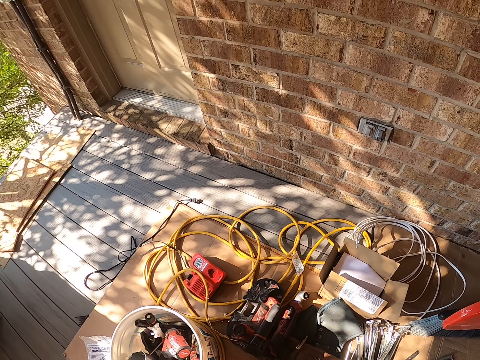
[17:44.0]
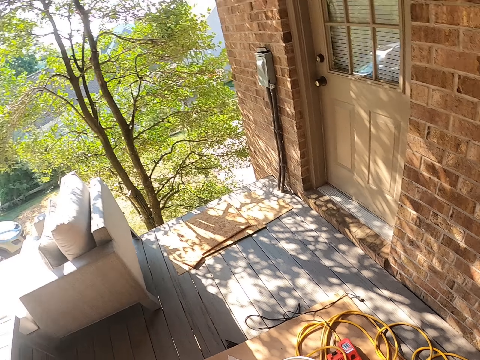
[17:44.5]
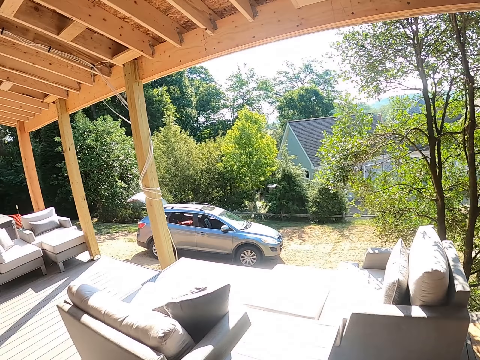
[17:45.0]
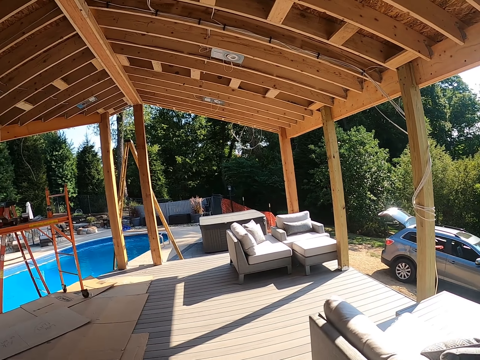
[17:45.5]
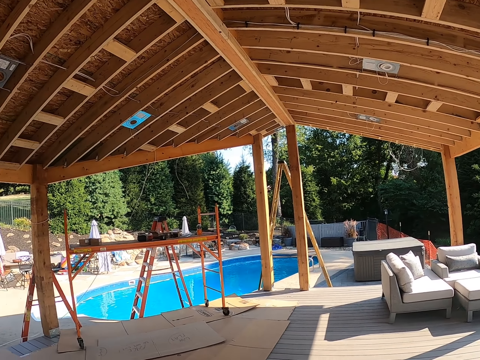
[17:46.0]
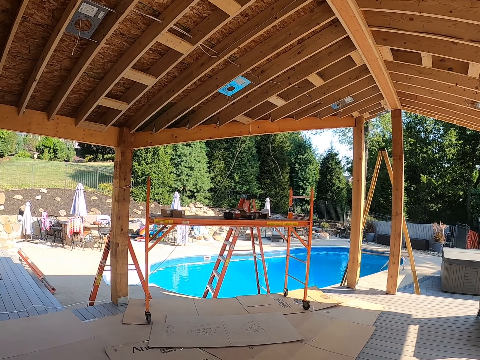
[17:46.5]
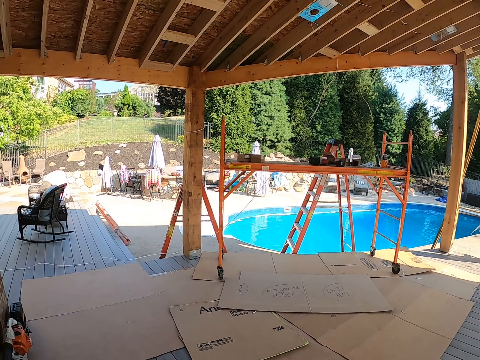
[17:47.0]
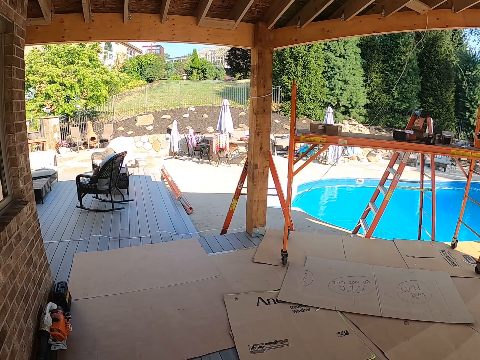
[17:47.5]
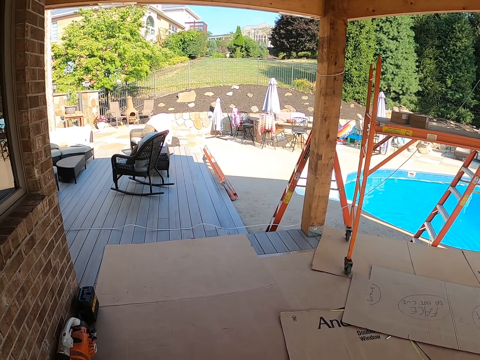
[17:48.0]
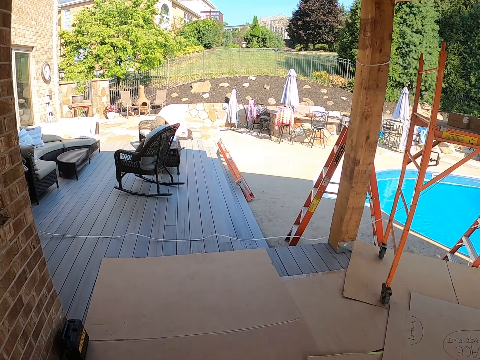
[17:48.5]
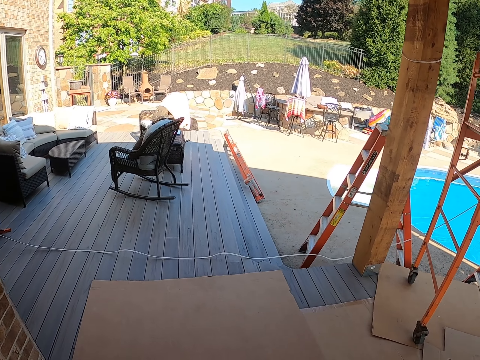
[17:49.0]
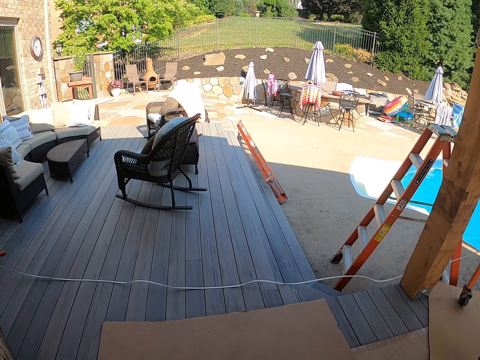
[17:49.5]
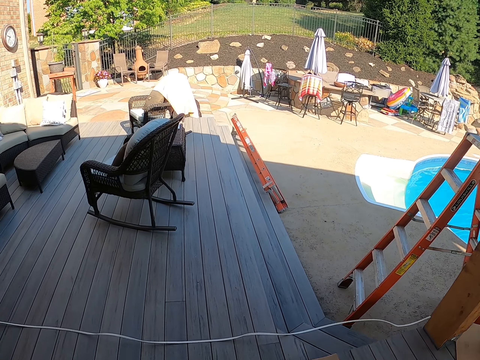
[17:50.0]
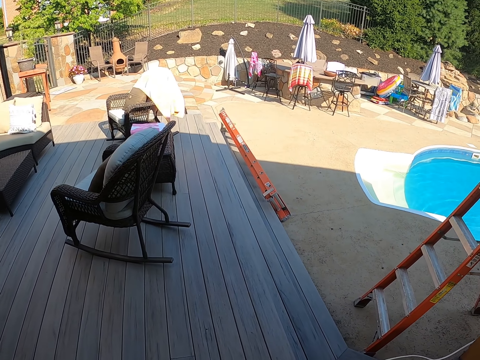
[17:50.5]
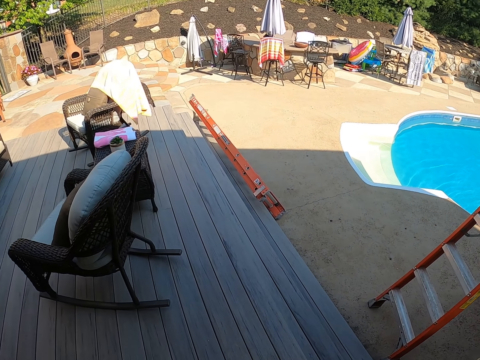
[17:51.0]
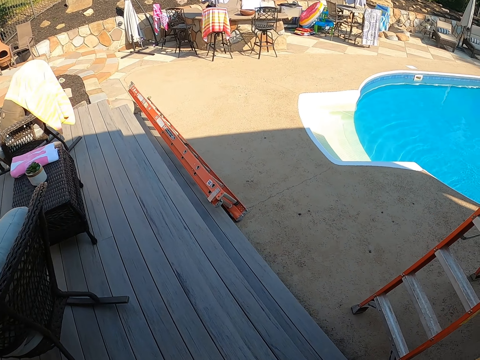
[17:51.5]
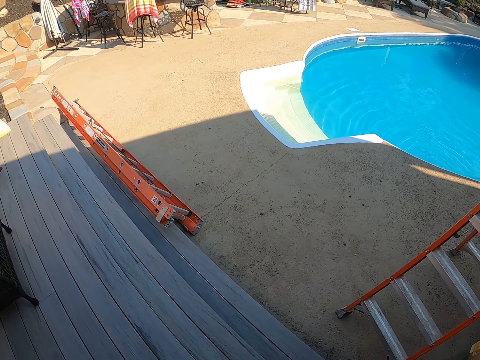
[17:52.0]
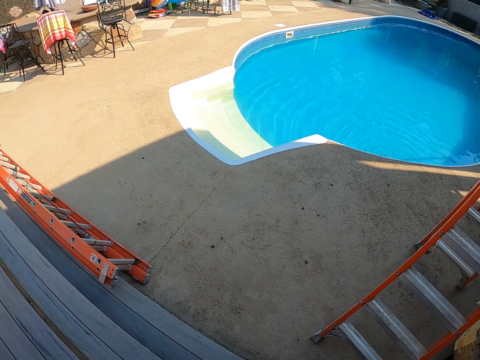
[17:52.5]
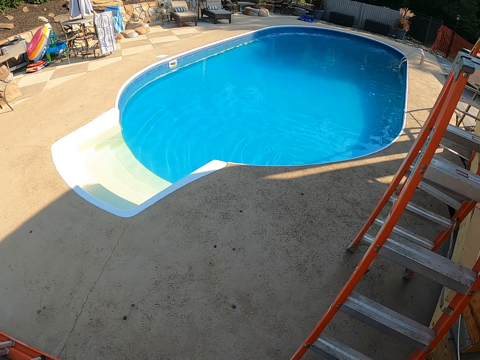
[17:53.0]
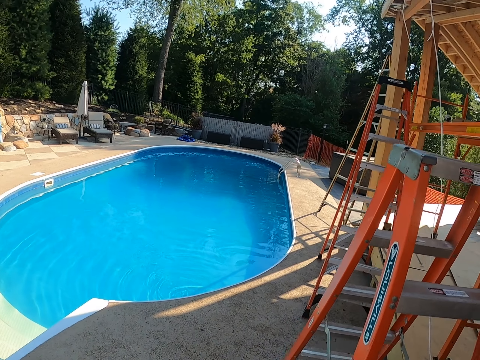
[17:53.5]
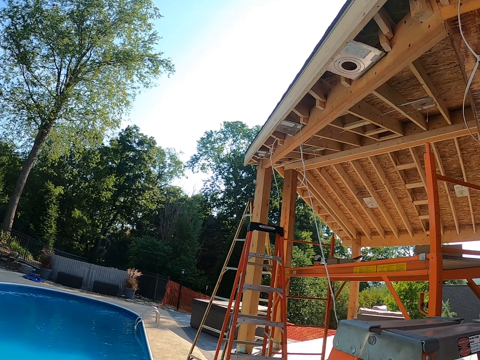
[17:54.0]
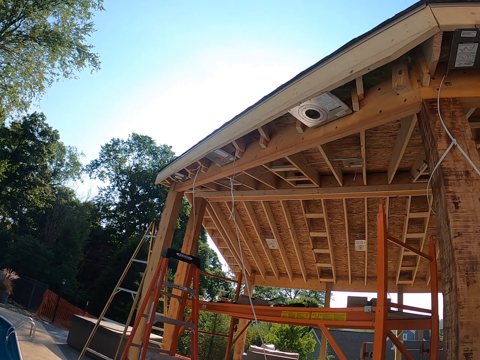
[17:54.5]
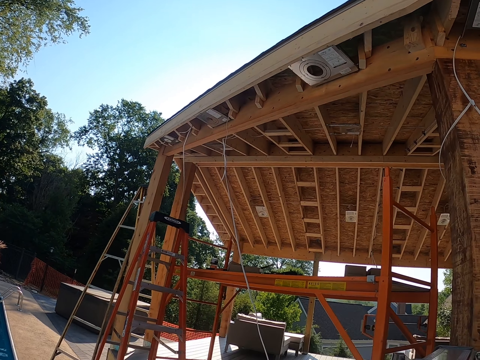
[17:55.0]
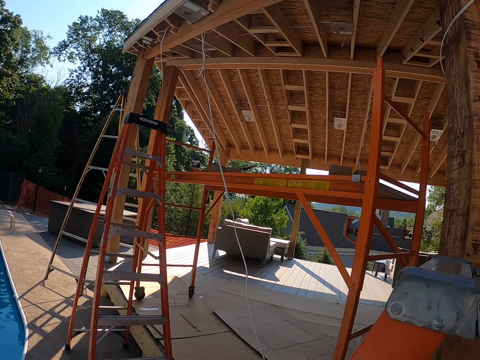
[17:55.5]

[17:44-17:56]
The camera wearer takes pliers. They hold the pliers. They walk around. They look around the compound.

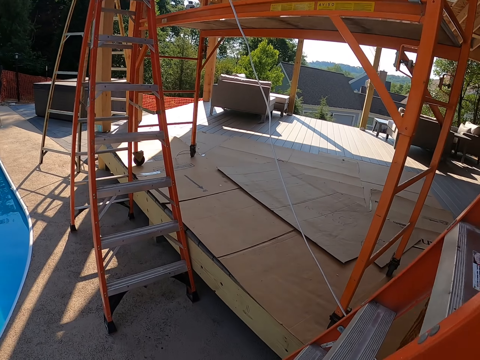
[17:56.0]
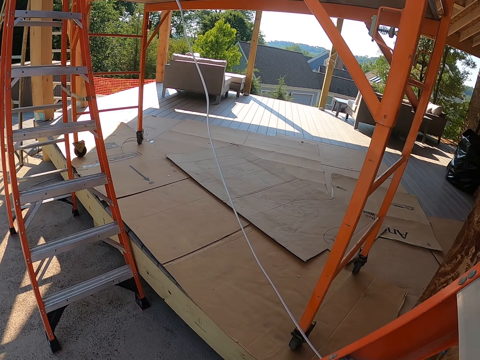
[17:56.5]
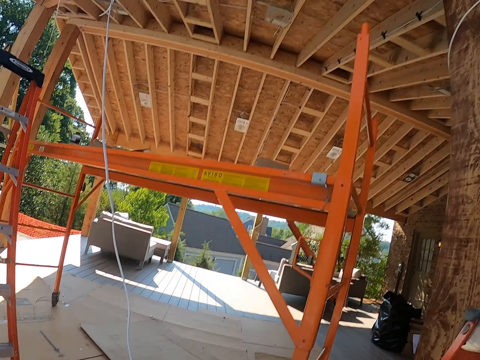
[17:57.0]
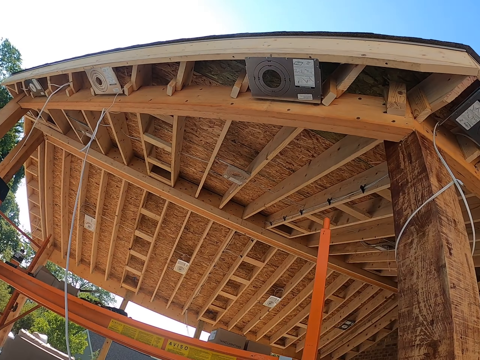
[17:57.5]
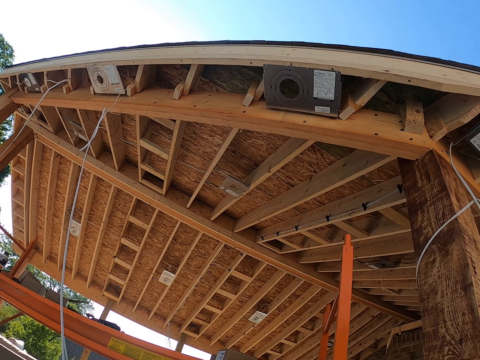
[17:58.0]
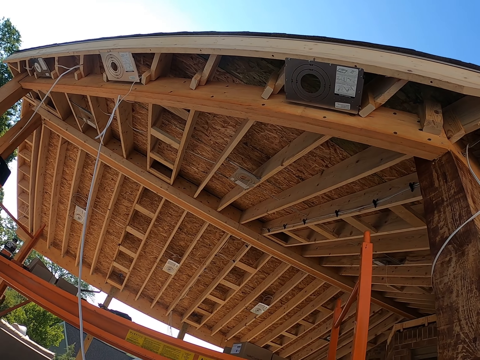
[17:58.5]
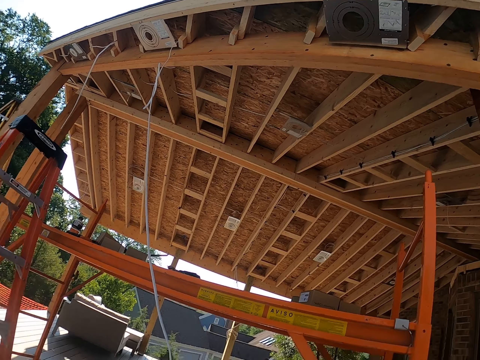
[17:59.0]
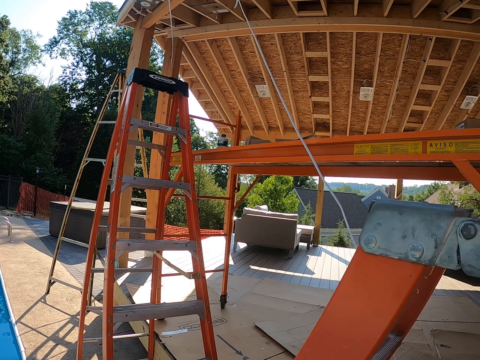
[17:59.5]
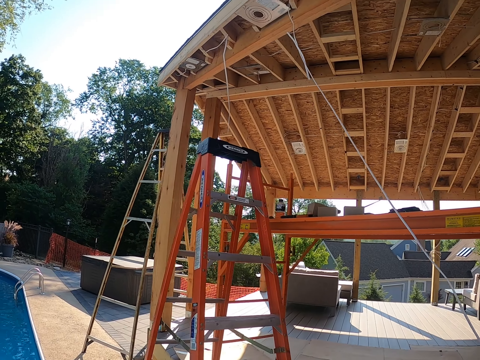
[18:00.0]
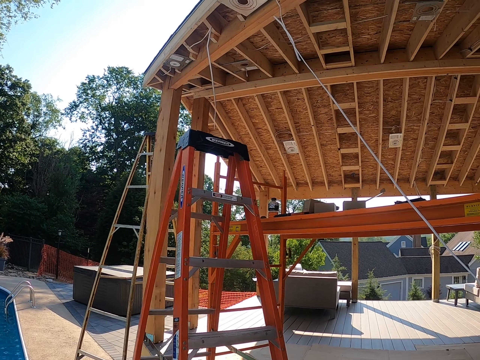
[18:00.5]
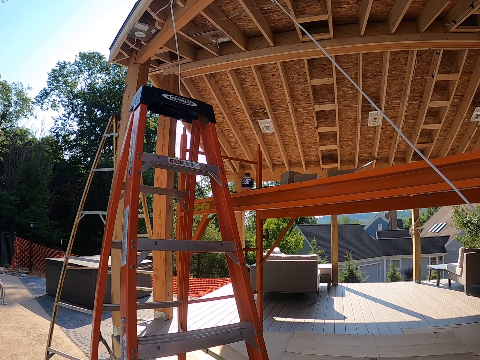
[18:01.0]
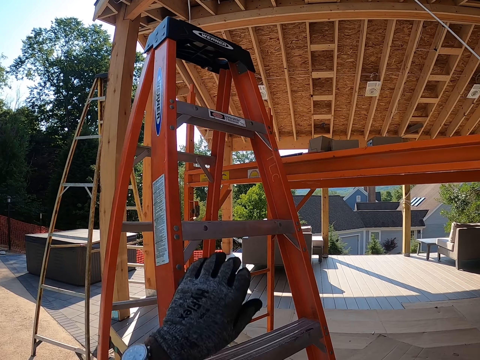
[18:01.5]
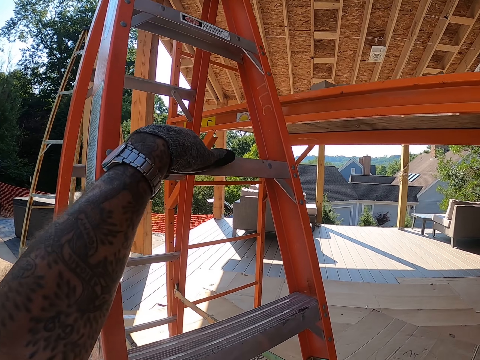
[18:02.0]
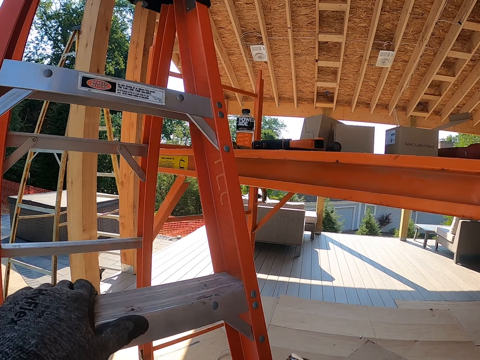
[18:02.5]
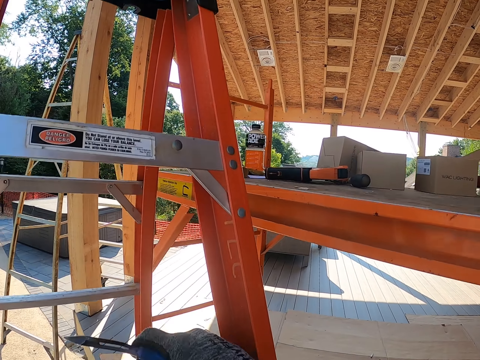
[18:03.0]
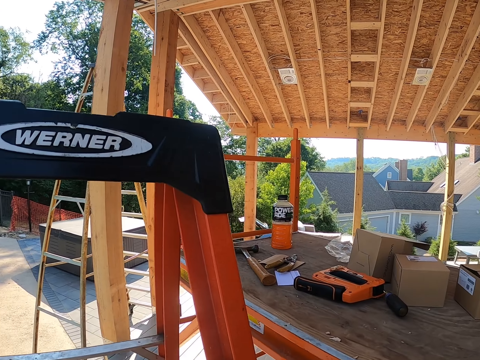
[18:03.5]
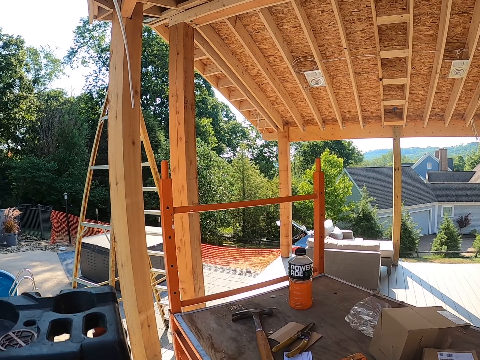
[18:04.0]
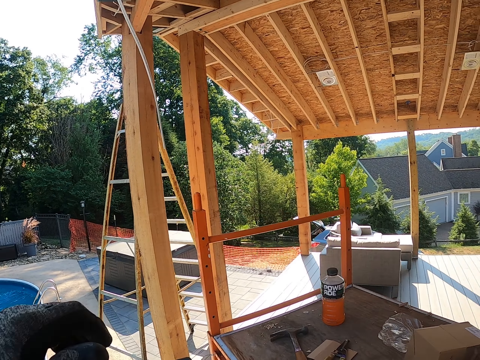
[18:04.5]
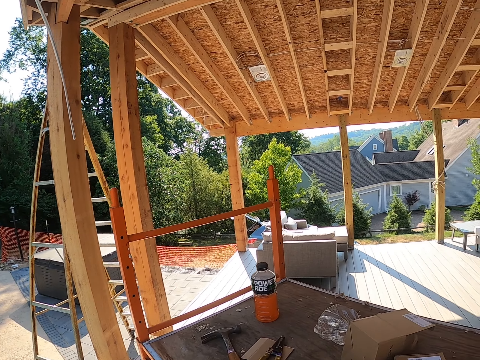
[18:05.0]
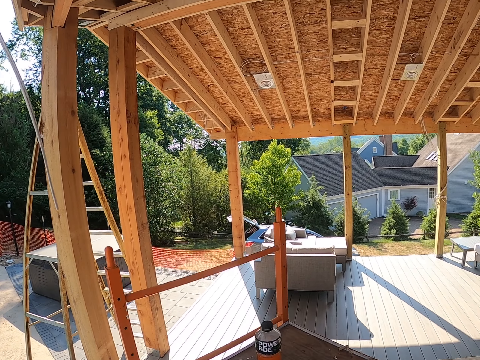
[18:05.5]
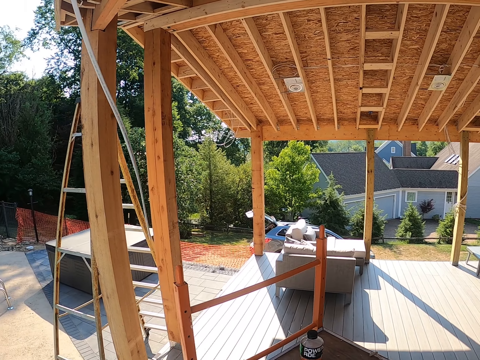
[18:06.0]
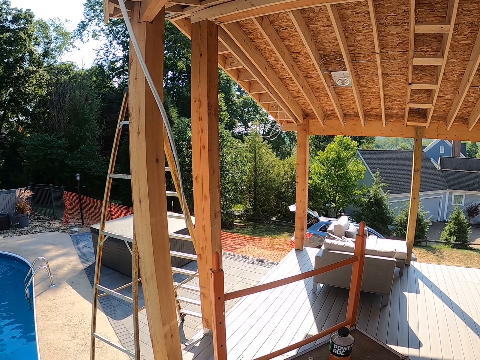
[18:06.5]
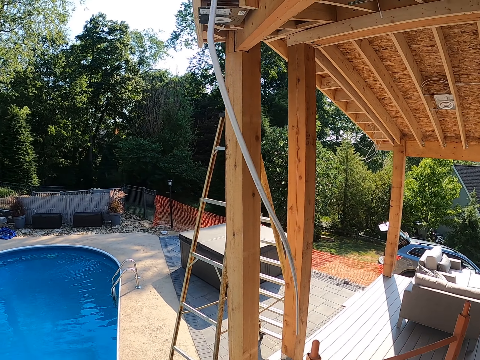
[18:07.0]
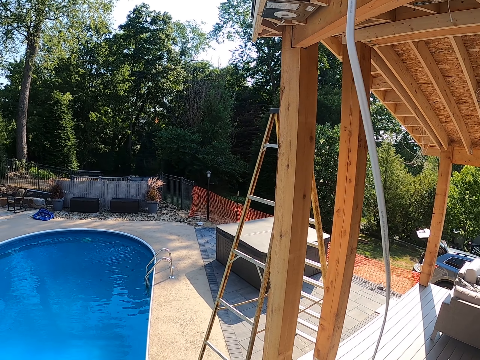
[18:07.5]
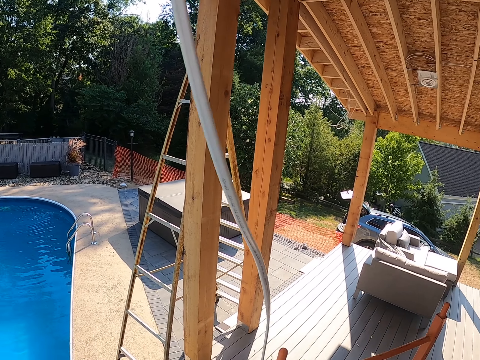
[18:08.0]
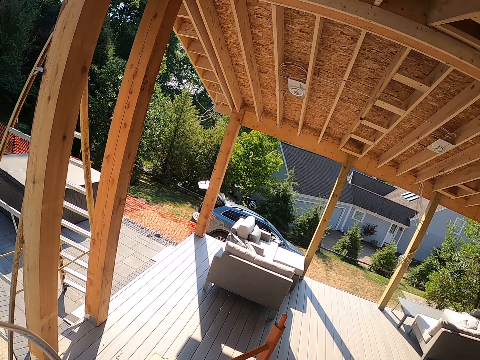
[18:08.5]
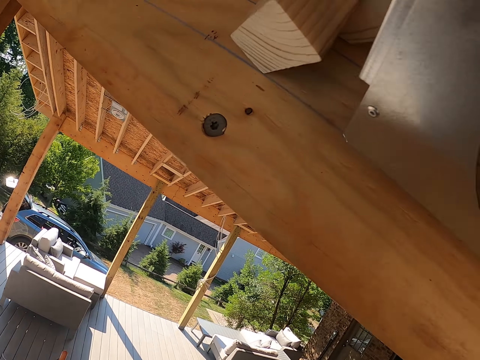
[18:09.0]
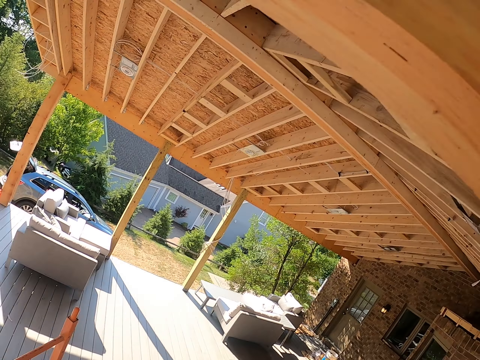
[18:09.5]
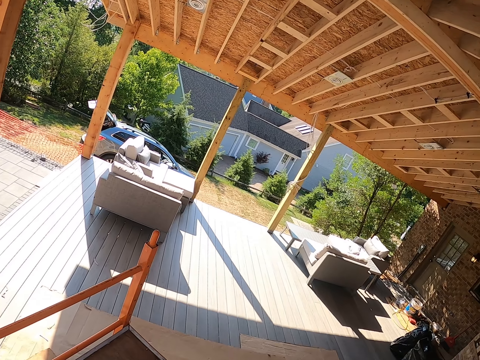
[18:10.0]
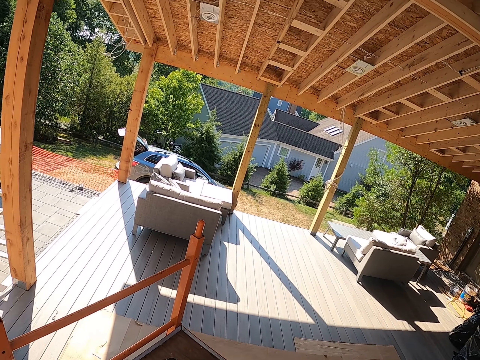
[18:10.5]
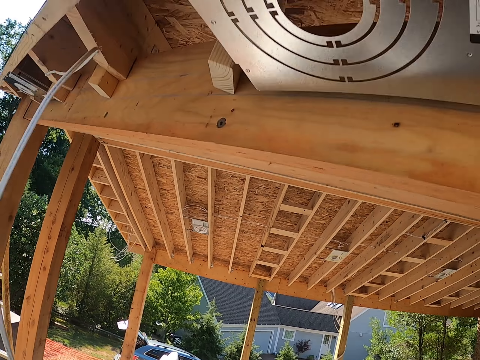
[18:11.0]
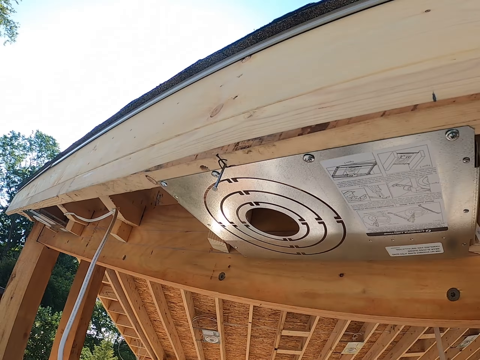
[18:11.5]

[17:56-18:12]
The camera wearer looks around the roofs. They climb up the ladder. They look around.
